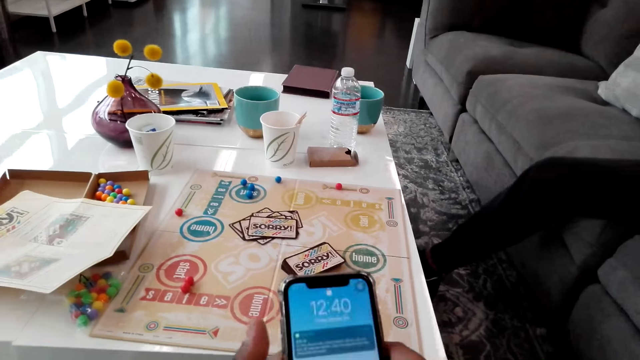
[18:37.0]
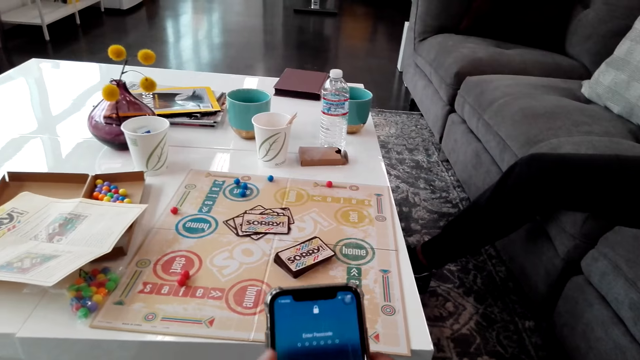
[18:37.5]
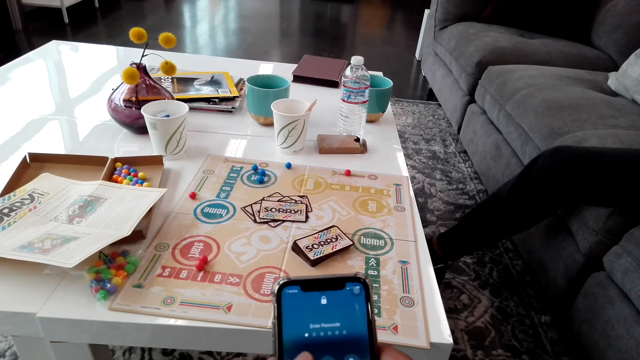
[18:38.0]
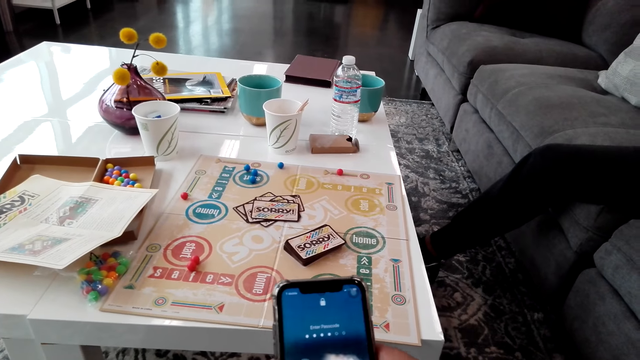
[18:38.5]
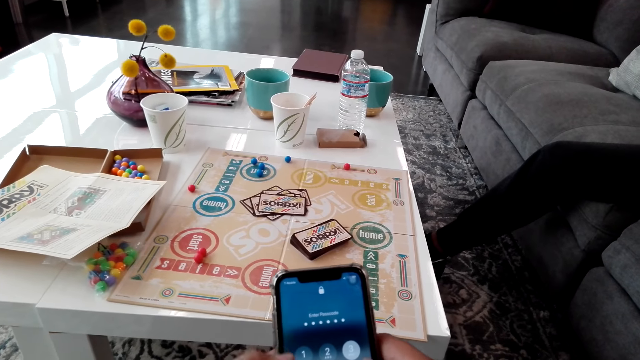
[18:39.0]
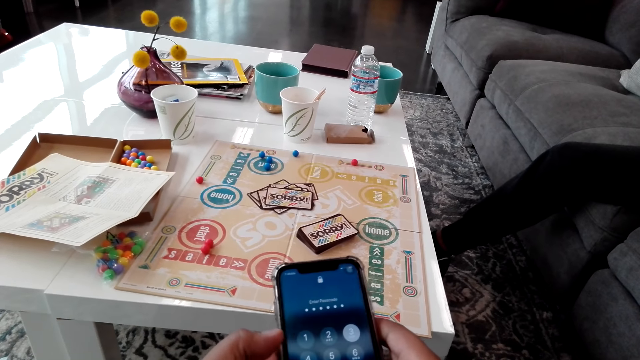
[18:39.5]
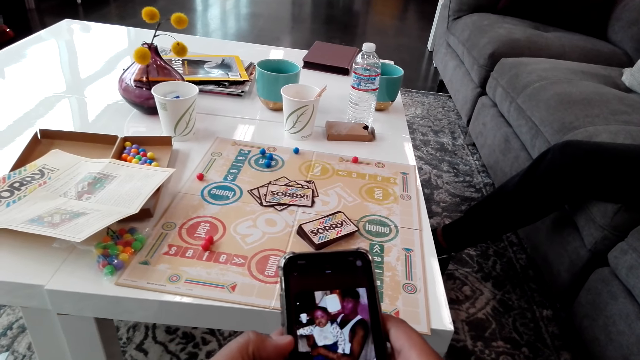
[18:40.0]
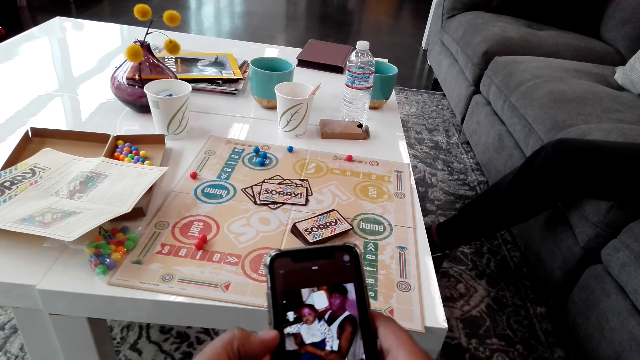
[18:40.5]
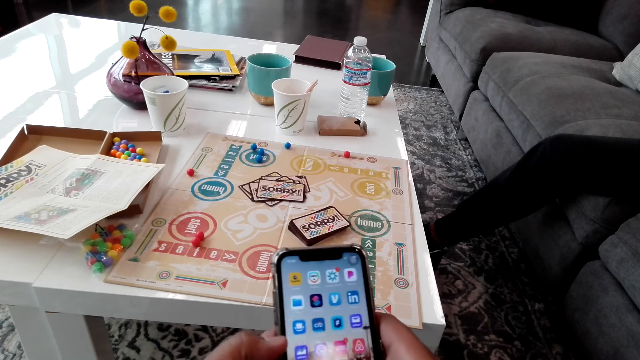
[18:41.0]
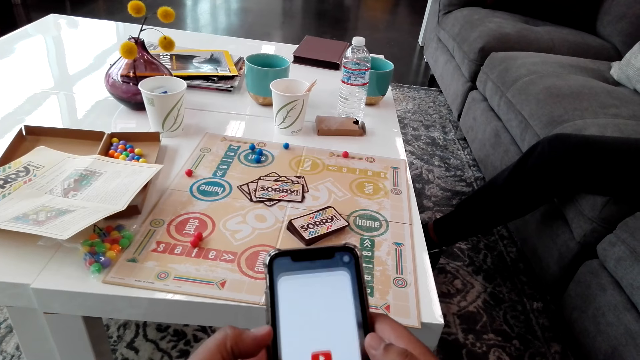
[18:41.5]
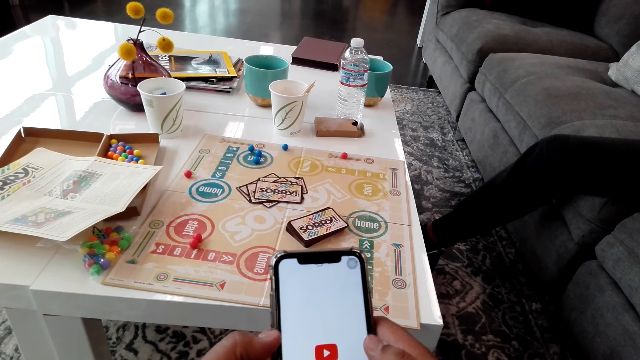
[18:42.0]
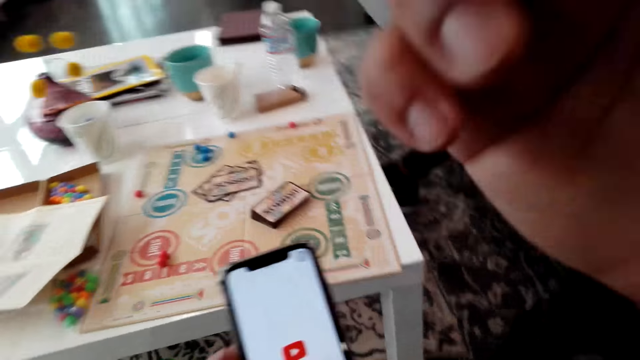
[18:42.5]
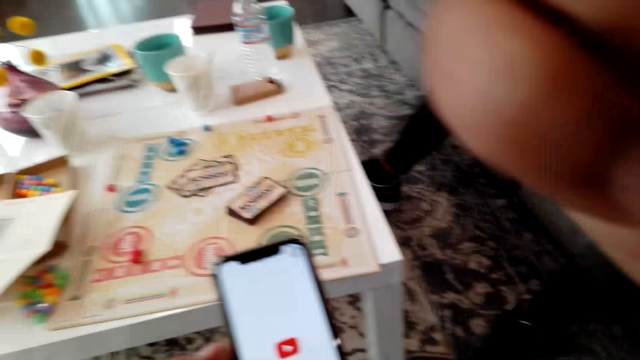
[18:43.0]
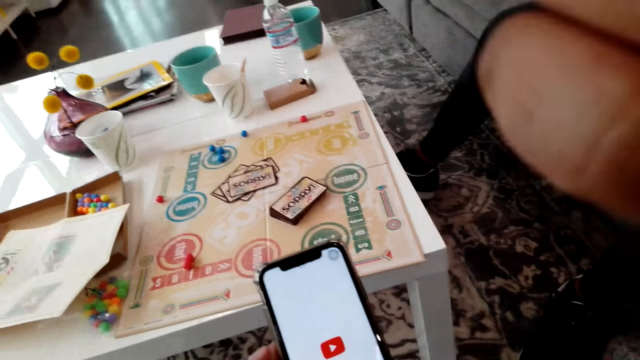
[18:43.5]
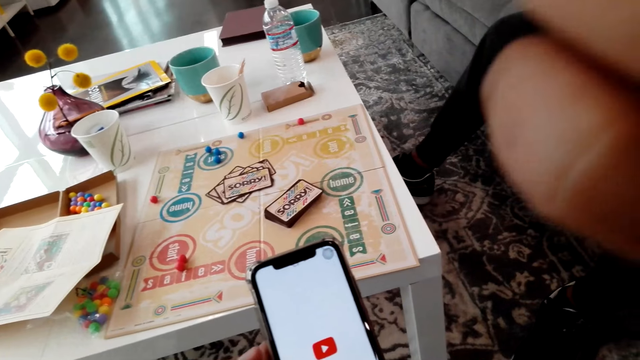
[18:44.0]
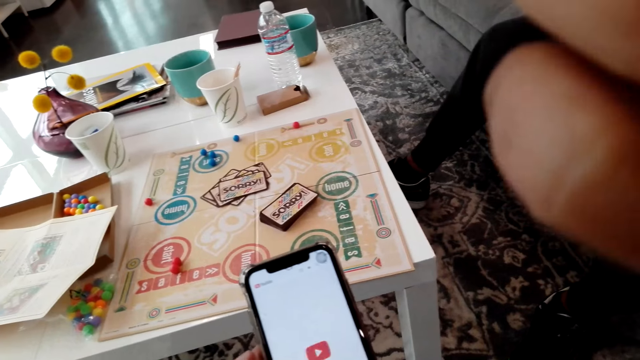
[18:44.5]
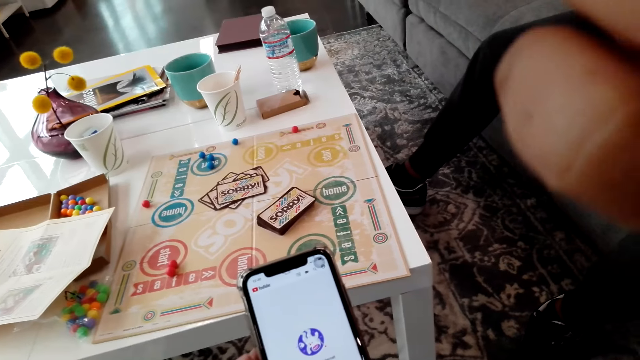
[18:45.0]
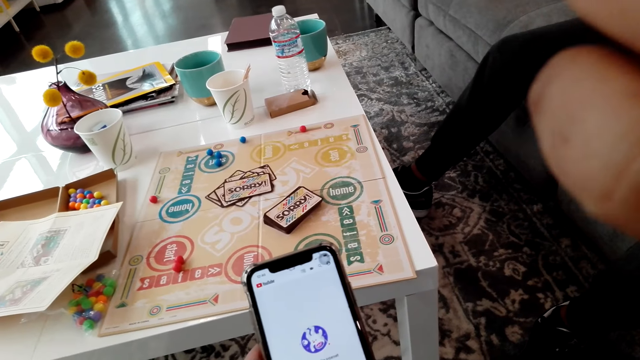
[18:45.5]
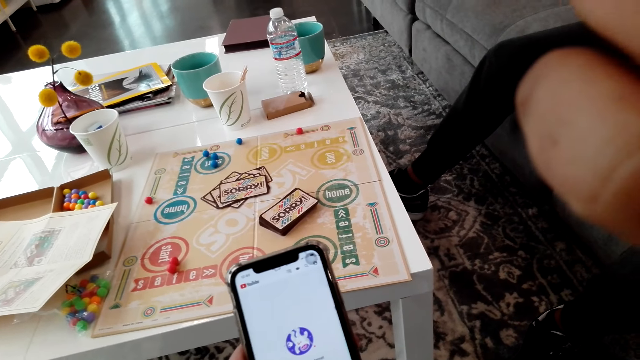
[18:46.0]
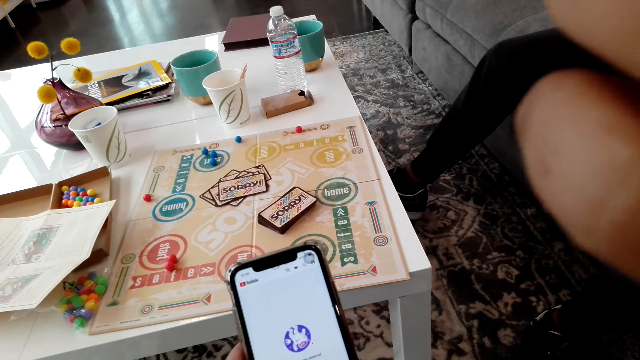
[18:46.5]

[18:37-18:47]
The camera wearer holds a phone. He uses the phone. He scrolls the phone. He lifts his hand. He rubs his face.

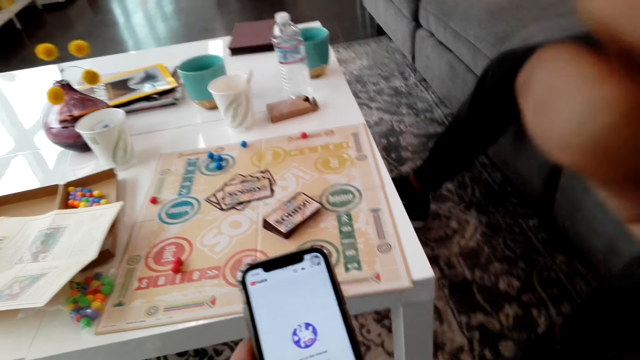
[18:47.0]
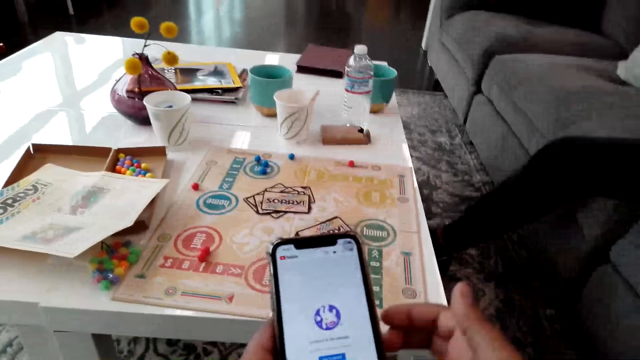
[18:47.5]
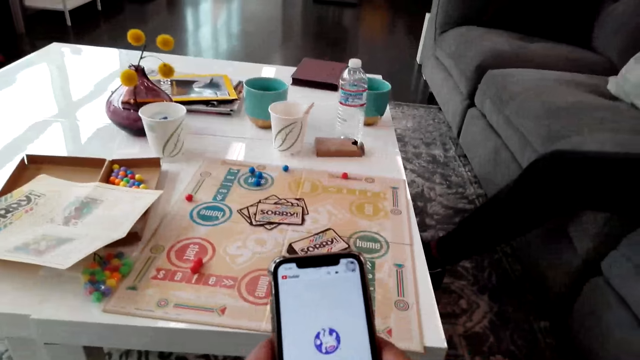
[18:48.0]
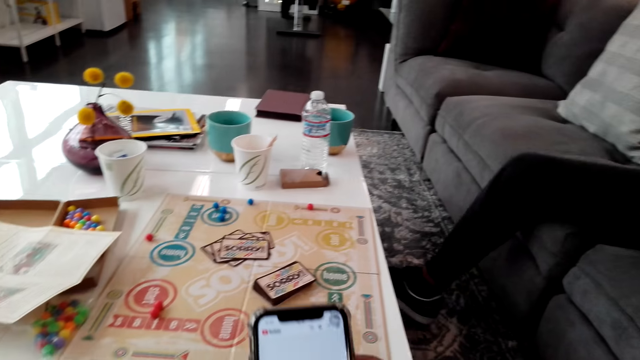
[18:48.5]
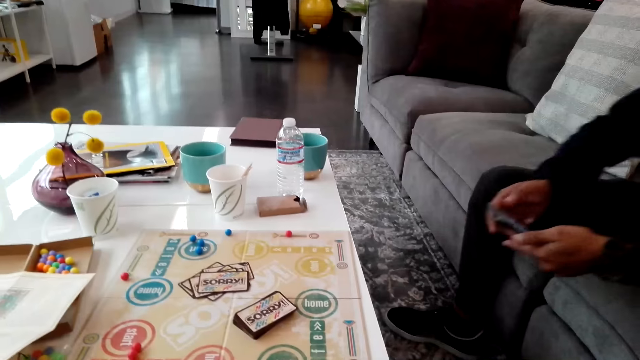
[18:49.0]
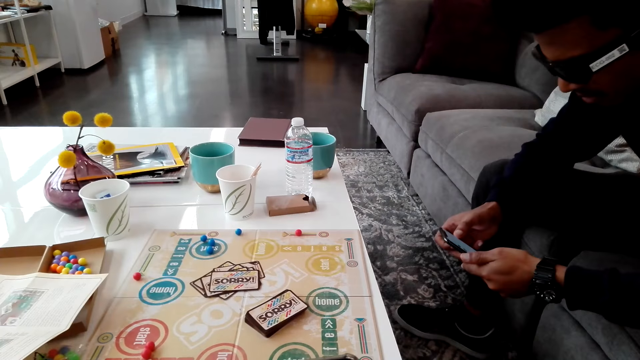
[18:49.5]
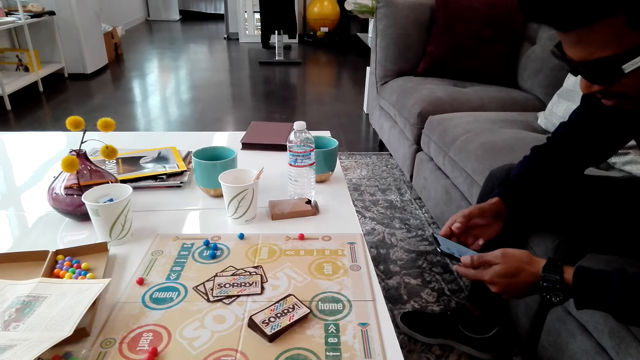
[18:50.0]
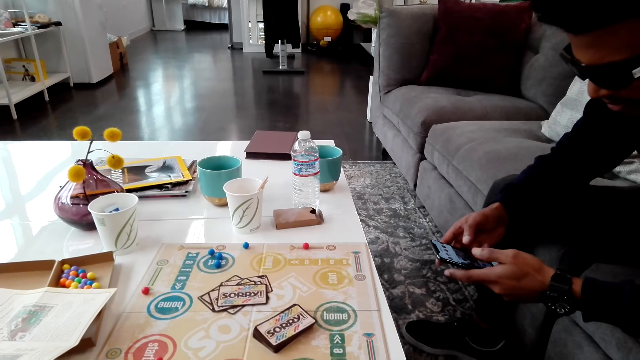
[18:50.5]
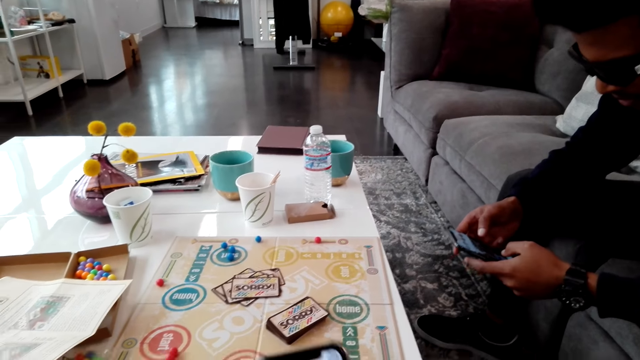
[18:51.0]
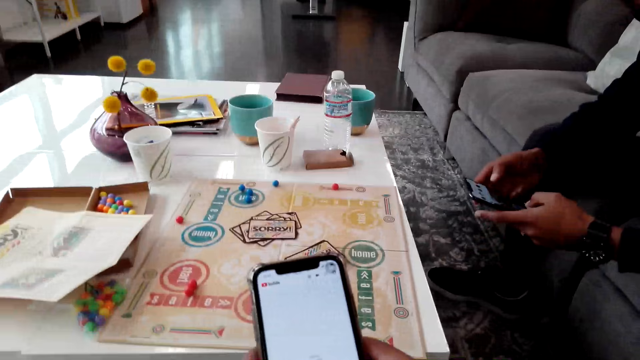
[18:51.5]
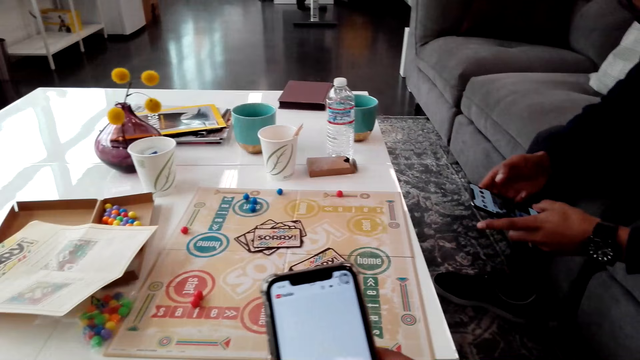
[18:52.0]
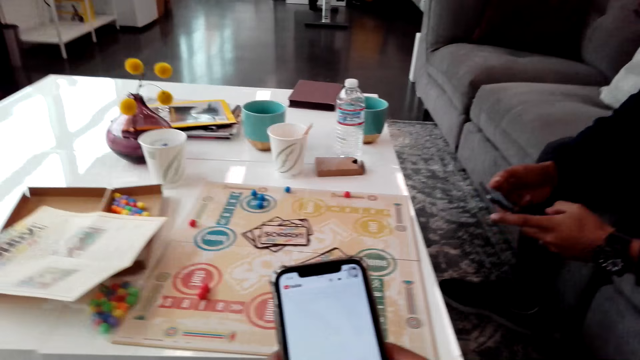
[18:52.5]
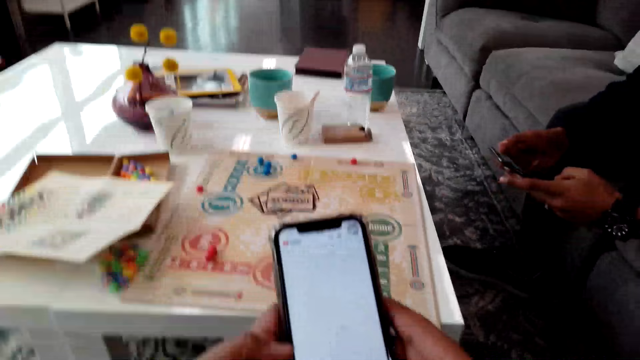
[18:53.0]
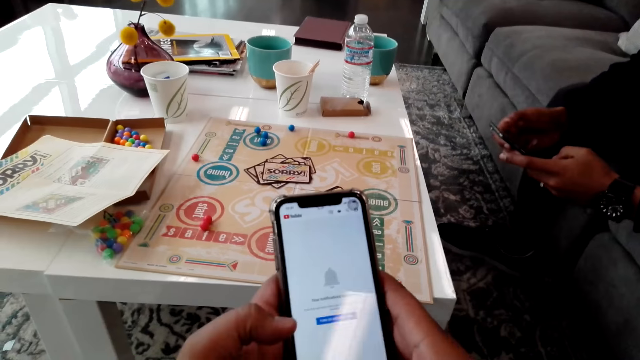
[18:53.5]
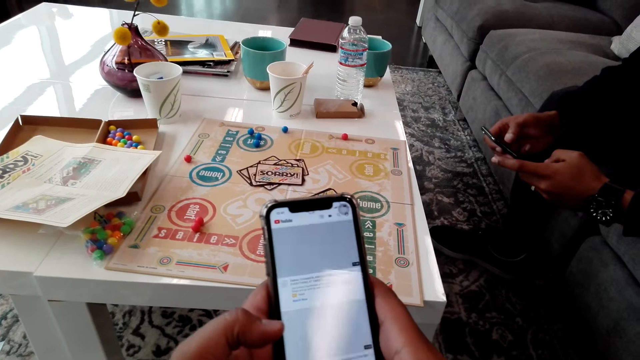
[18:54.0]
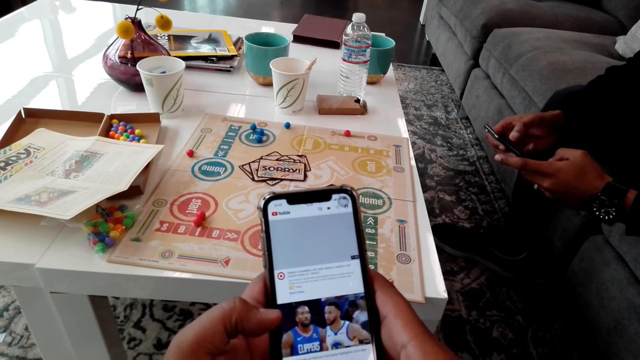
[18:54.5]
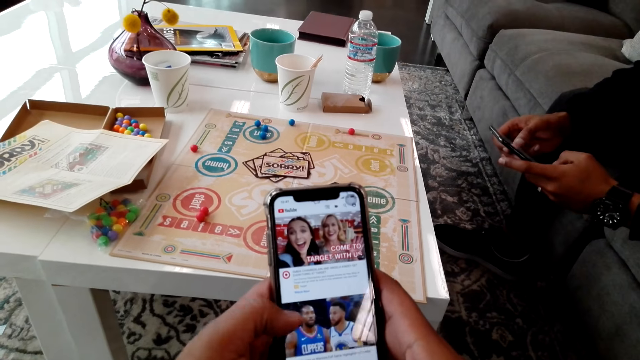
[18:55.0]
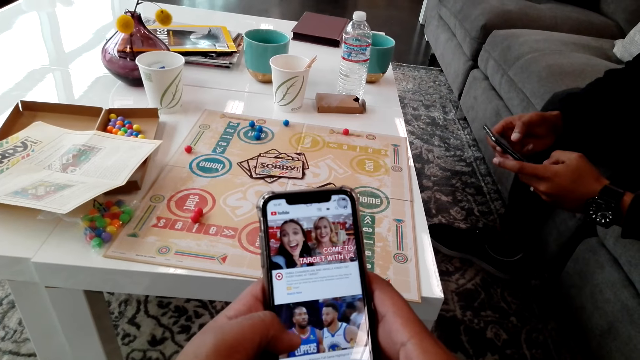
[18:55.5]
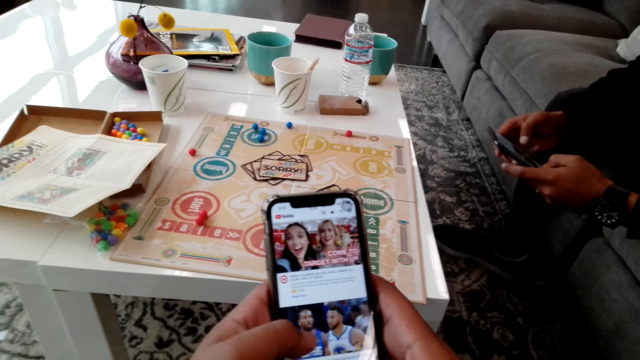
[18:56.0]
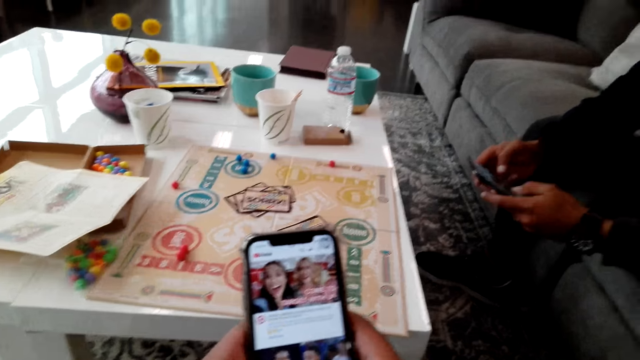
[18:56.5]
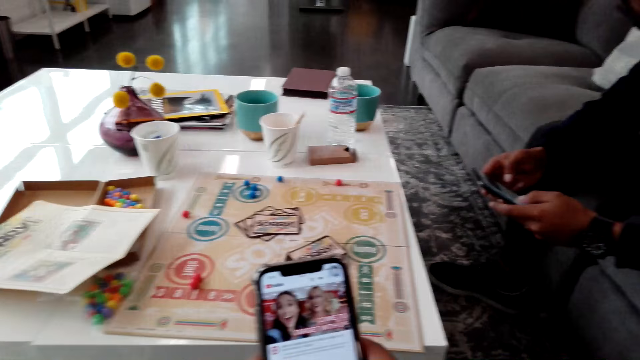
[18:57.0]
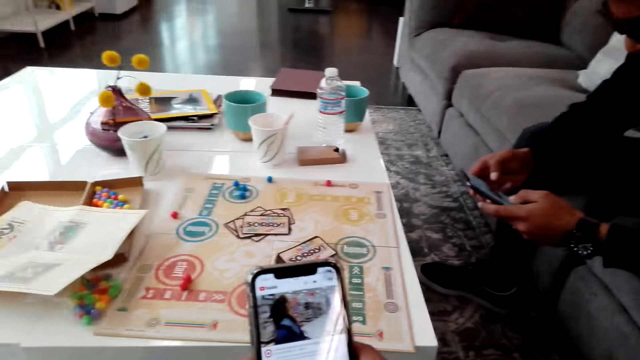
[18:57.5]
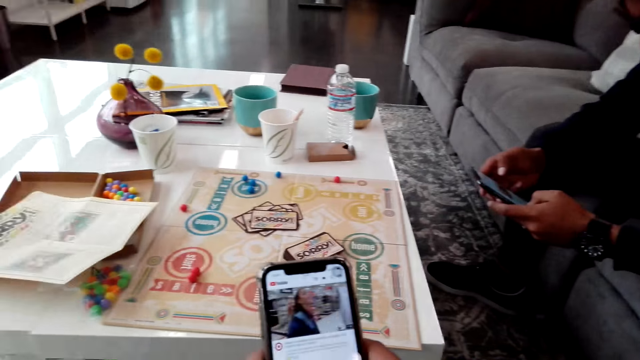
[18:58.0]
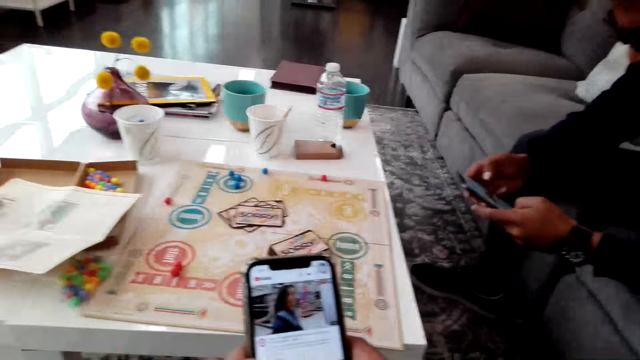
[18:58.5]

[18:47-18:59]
The camera wearer holds a phone. A man uses a phone and scrolls the phone. The camera wearer scrolls the phone. They use the phone.
